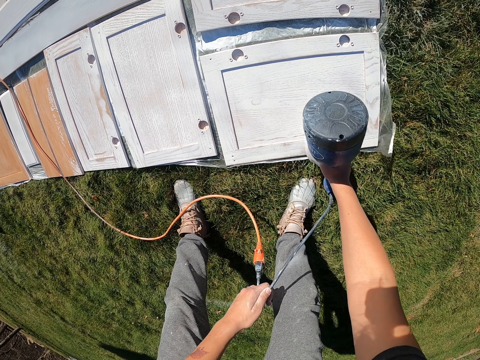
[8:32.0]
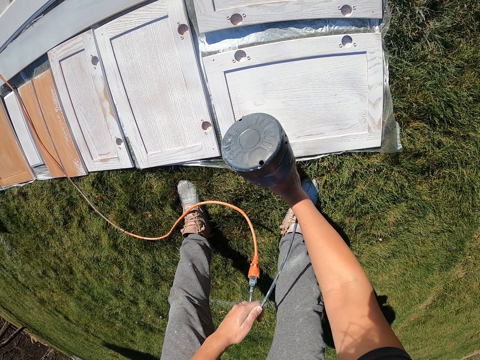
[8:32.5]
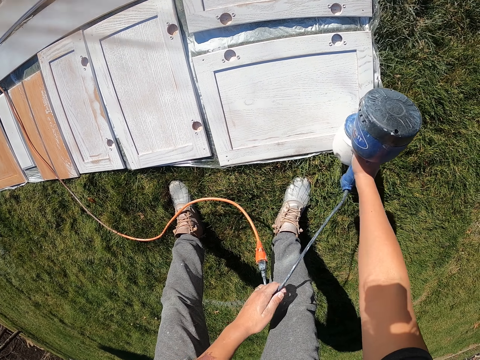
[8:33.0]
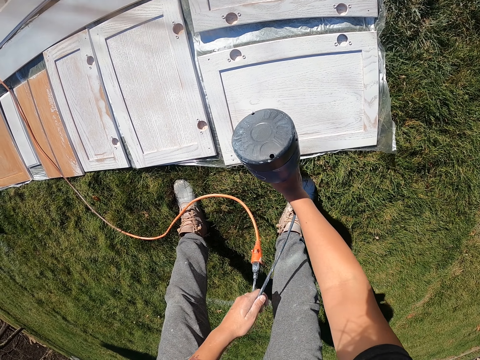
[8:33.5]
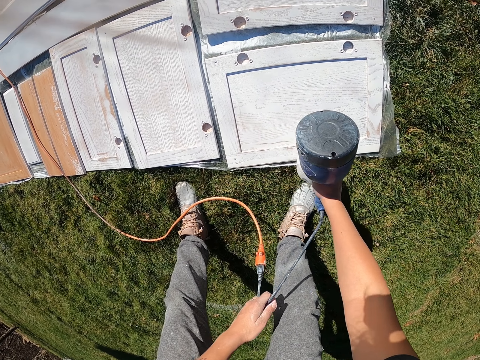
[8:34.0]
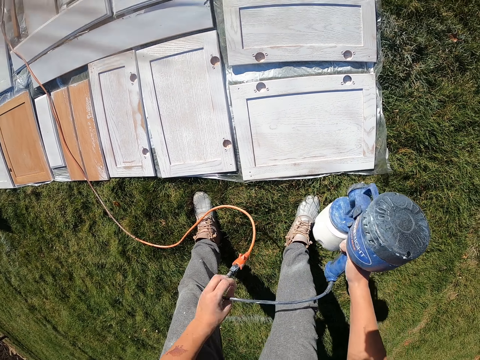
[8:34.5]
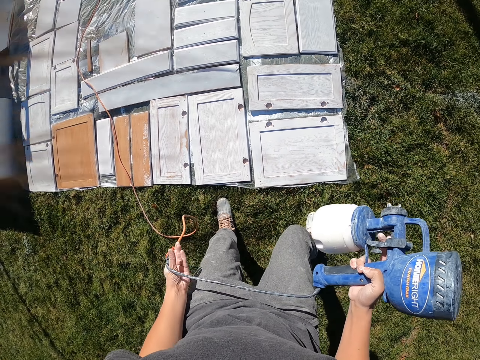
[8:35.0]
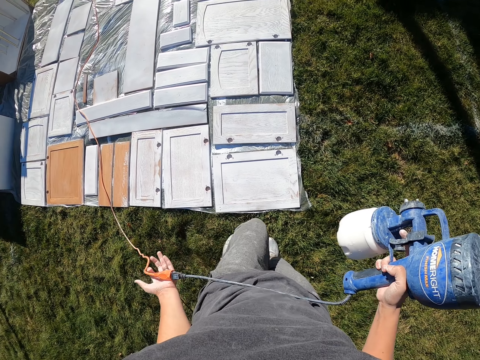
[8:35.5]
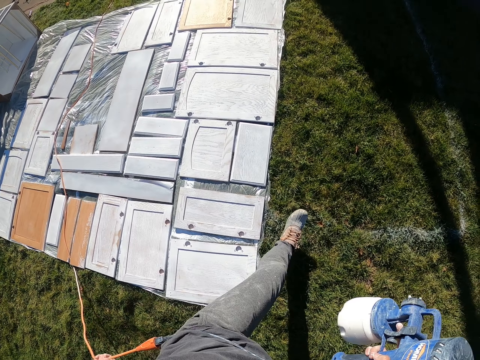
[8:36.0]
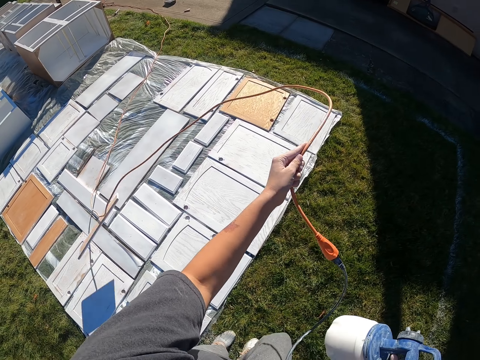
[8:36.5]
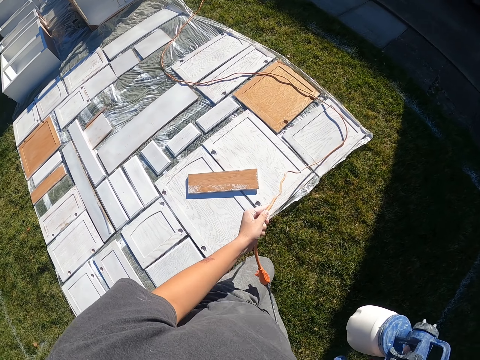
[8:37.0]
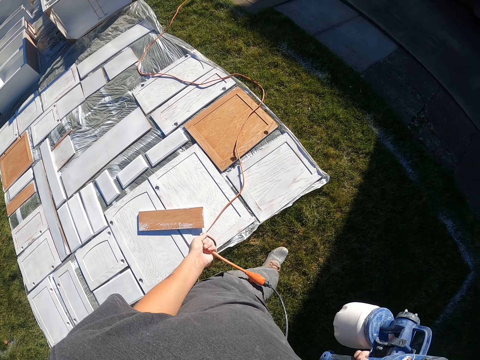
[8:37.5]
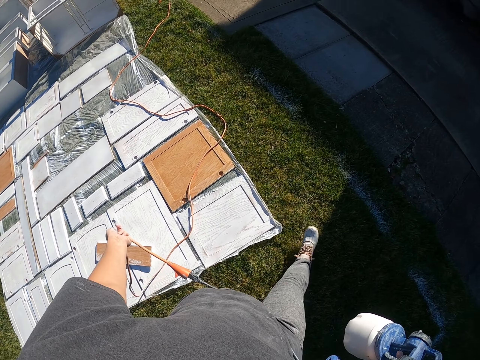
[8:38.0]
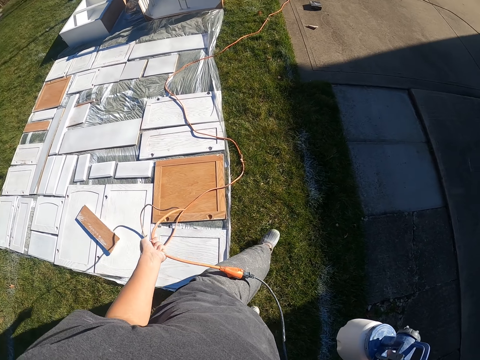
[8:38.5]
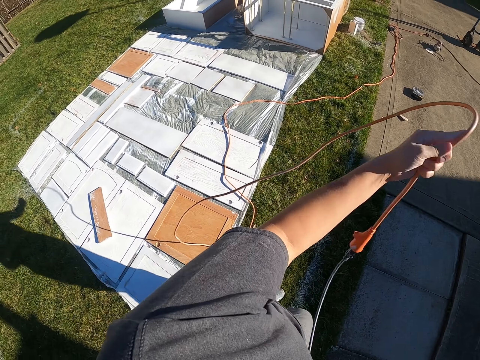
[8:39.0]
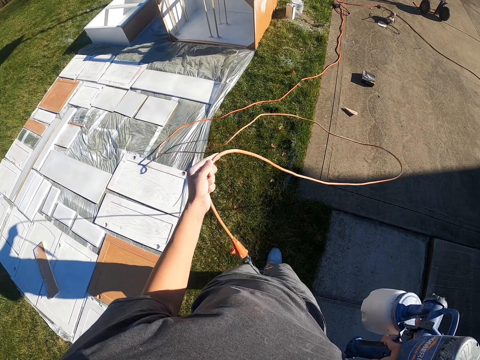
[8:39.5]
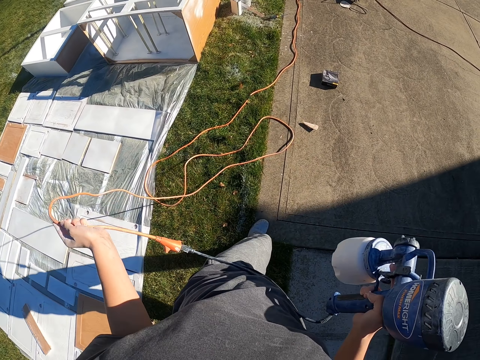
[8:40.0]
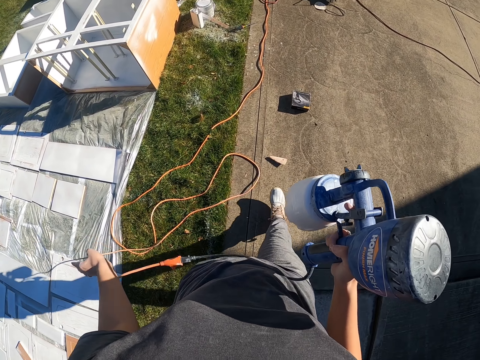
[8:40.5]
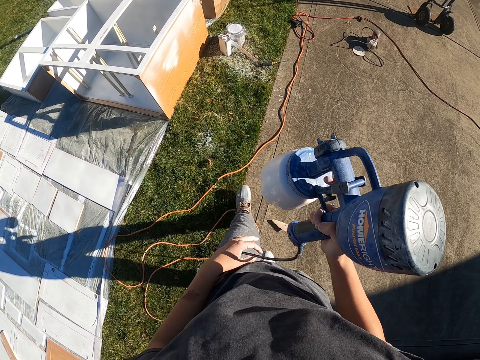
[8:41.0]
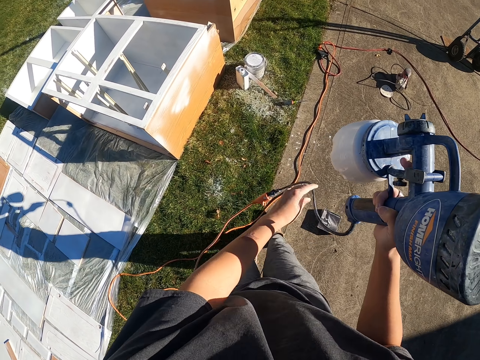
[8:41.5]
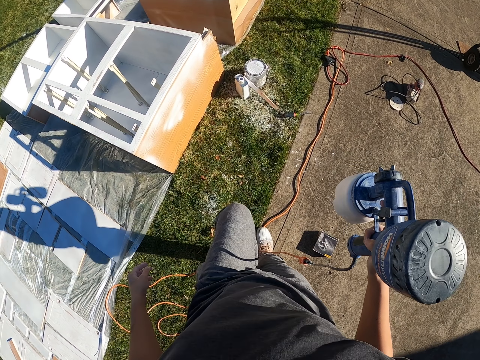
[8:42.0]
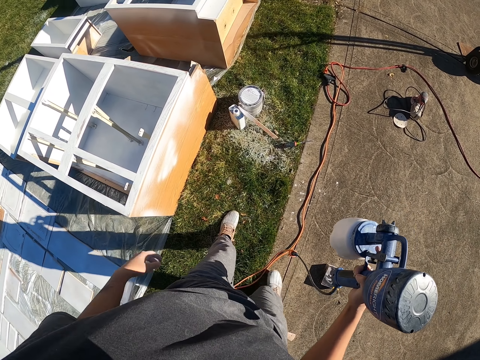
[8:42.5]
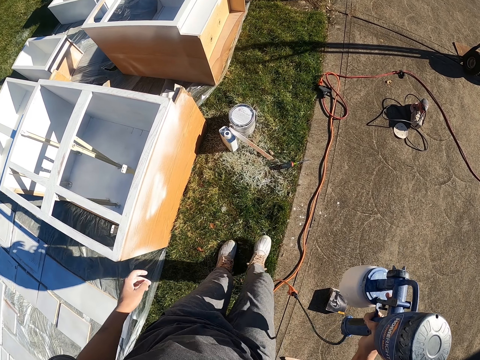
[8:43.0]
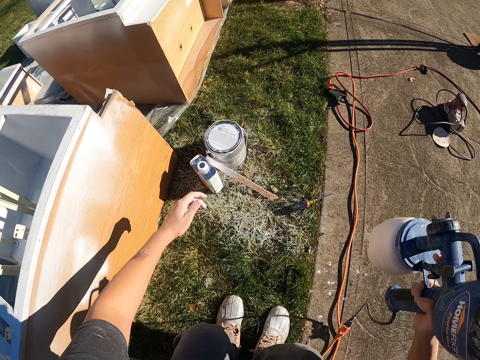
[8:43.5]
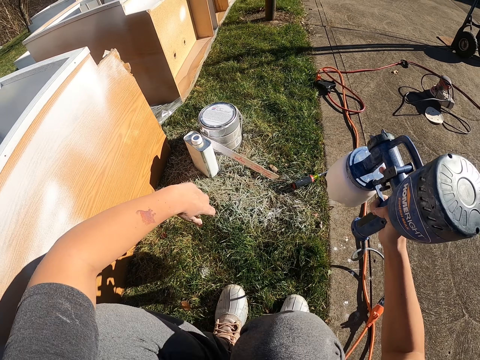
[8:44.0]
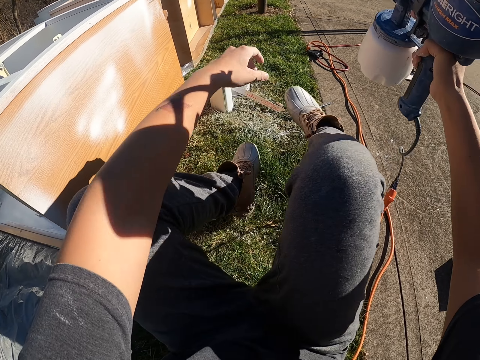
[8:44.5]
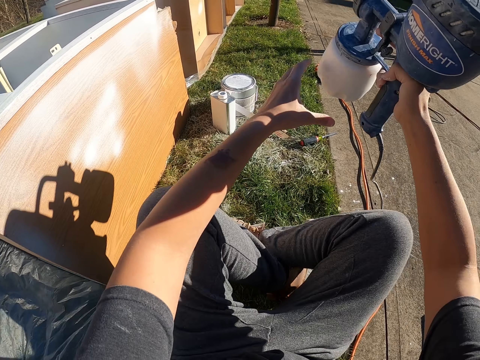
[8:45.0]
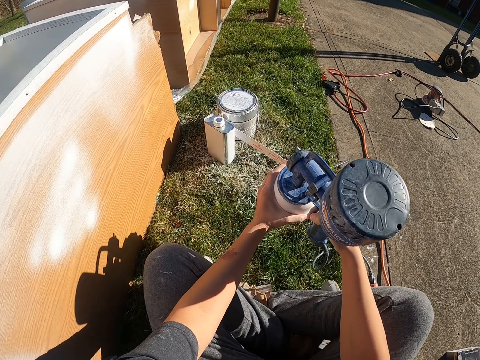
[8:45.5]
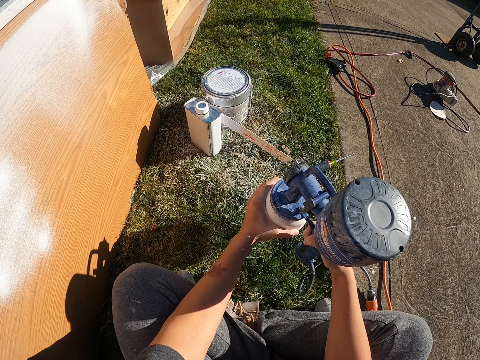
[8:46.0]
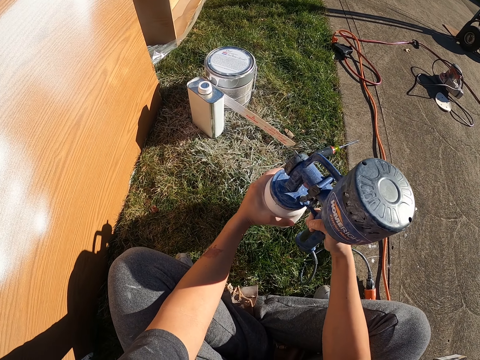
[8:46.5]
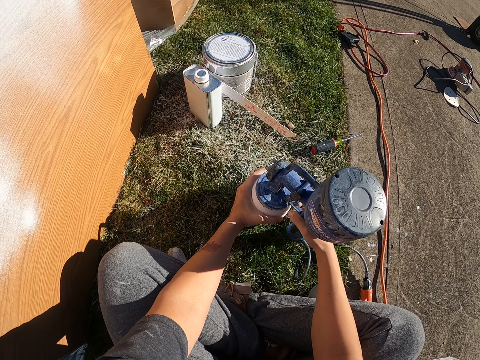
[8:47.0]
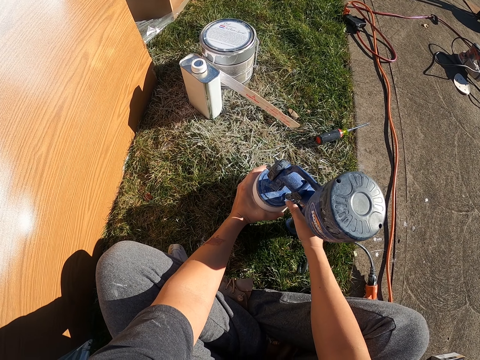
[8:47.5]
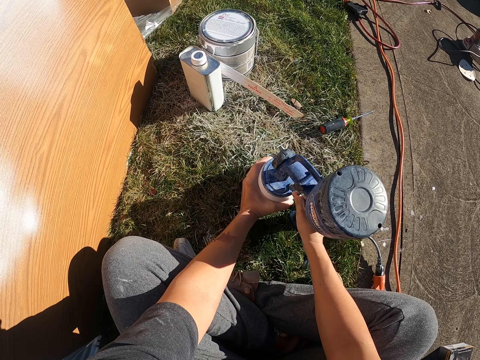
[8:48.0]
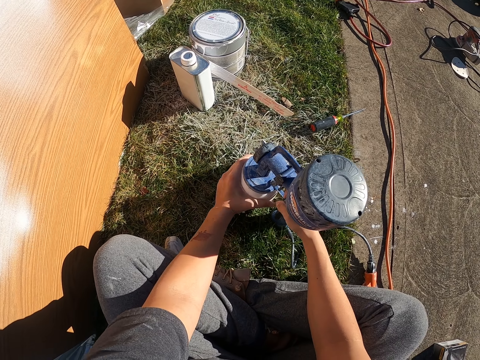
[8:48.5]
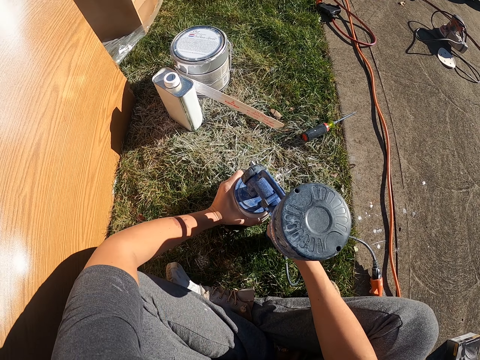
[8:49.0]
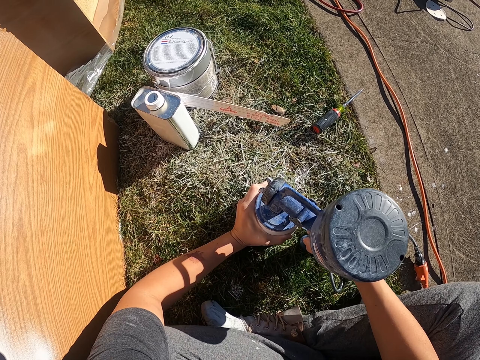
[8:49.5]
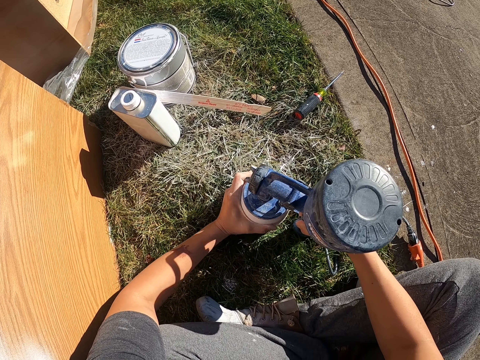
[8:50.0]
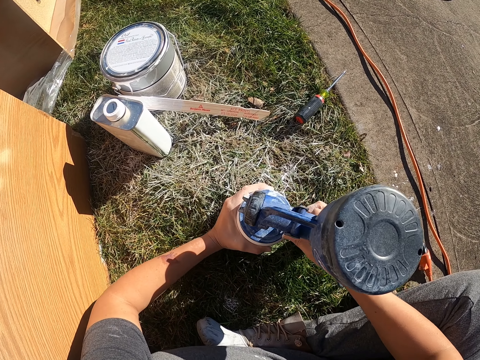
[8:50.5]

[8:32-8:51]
The camera wearer lifts the spraying gun. They stand up. They walk around the compound. They move the wire. They sit on the ground. They remove the paint tin. They put down the spraying gun.

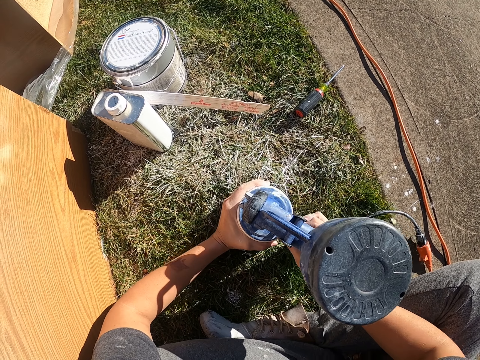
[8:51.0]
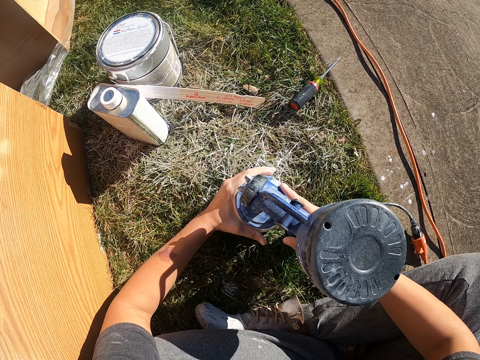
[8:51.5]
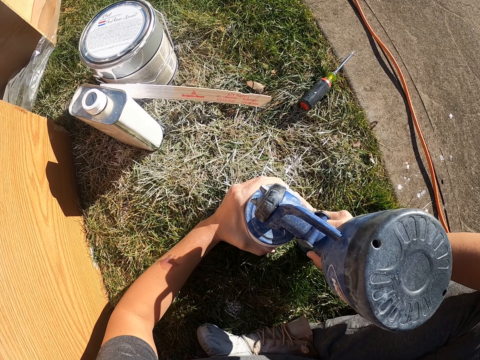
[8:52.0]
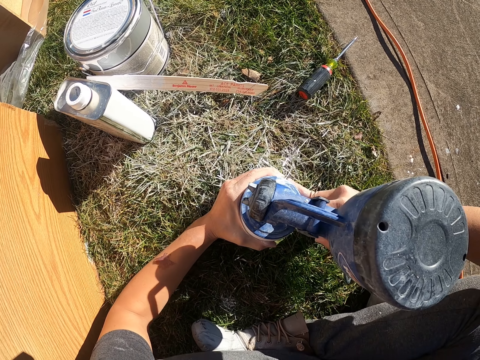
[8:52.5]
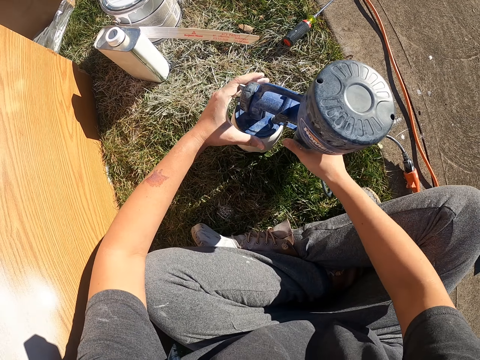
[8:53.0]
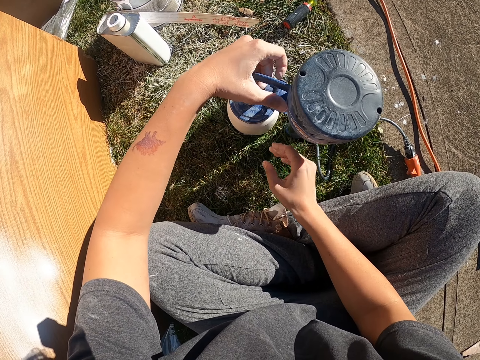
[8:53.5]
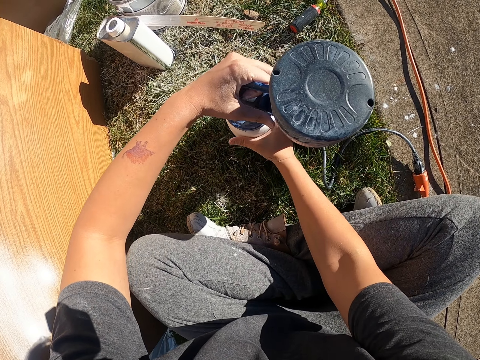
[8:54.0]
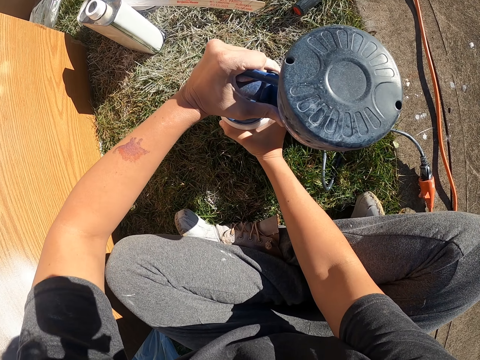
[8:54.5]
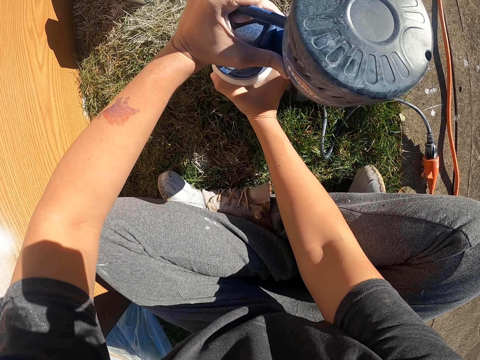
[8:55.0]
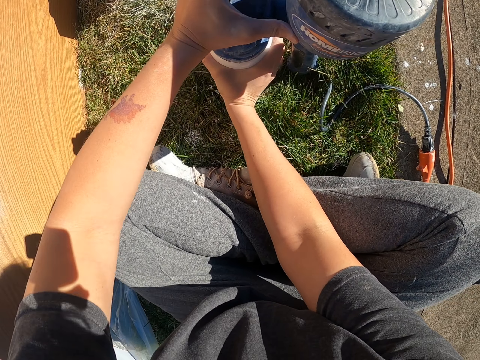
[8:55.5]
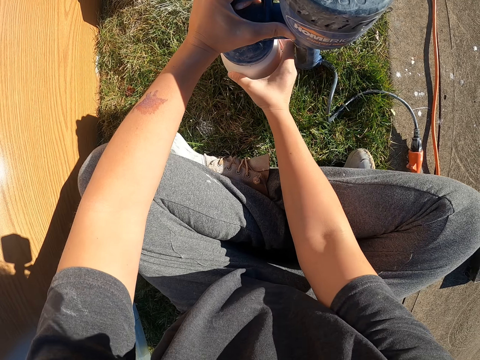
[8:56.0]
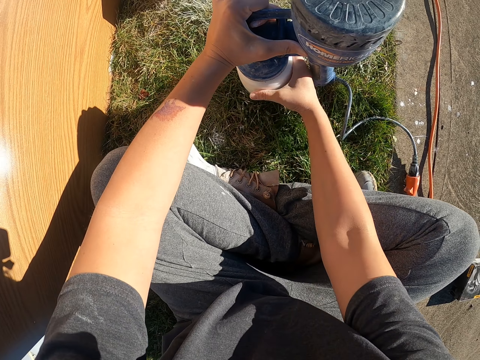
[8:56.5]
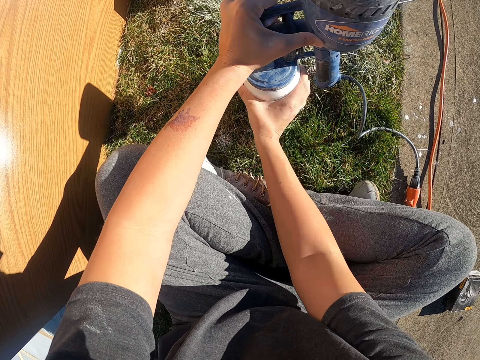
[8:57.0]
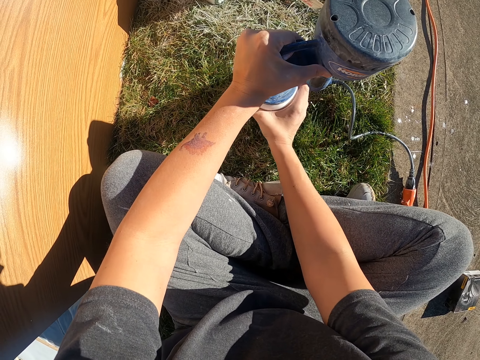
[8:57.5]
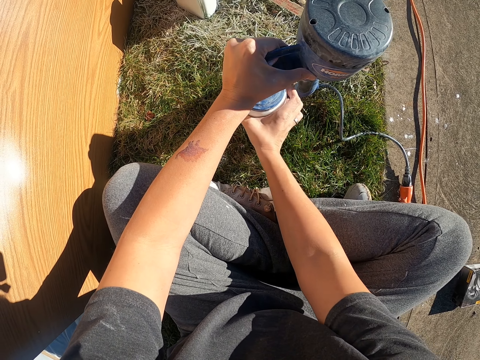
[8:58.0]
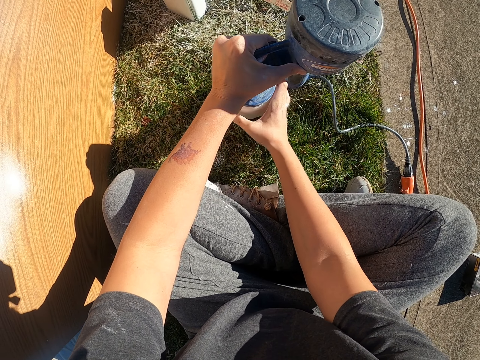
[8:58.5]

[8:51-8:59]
The camera wearer opens a paint container.
